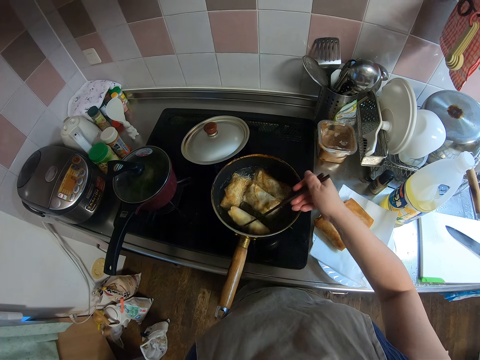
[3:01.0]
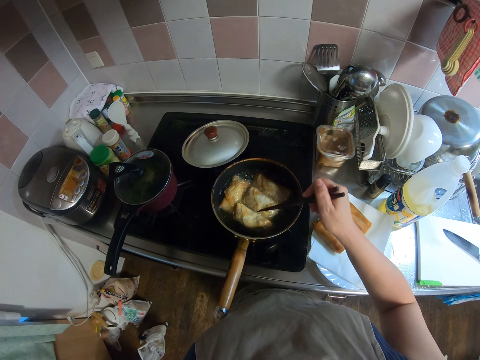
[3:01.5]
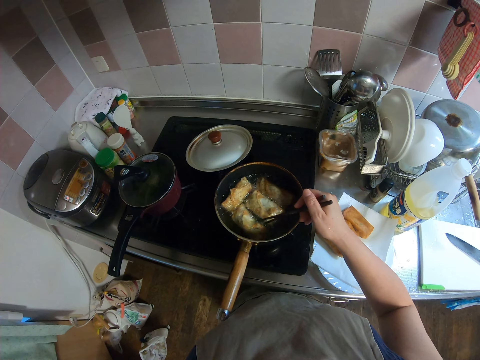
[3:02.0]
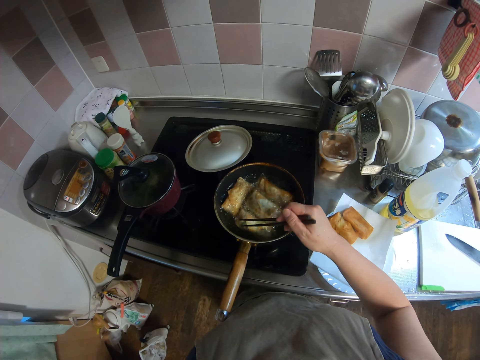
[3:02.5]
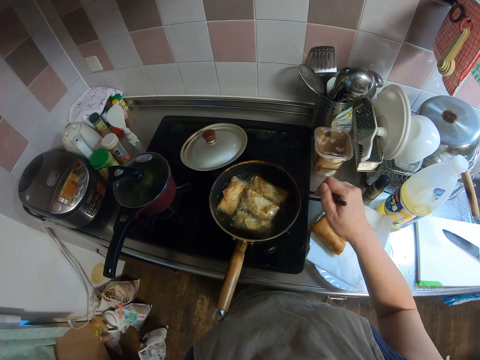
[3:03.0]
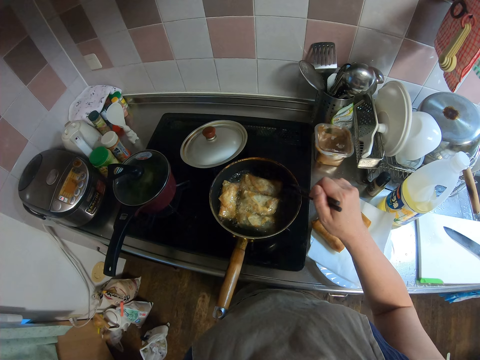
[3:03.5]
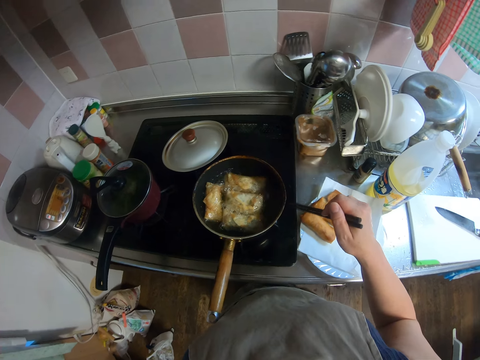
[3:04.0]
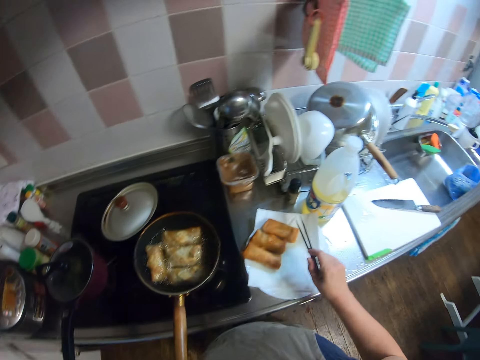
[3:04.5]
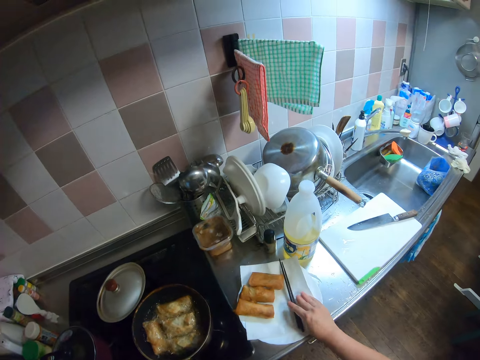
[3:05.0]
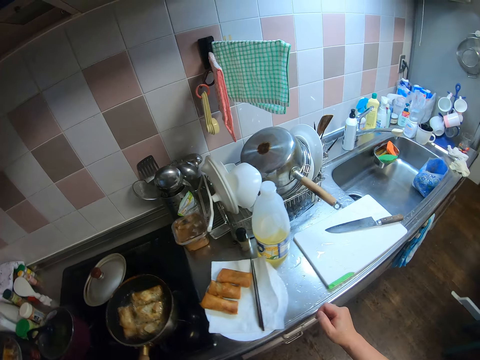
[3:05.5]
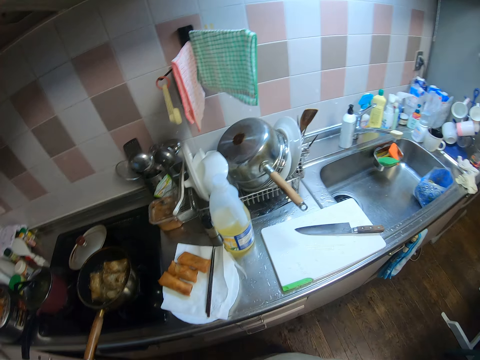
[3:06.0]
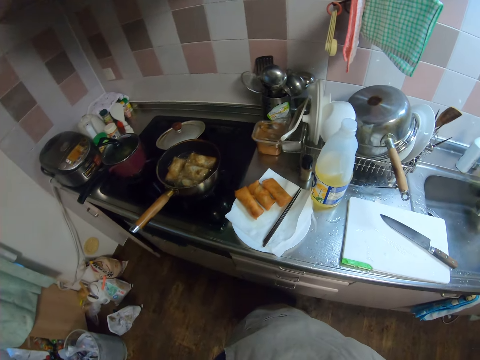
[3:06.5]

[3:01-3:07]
The camera wearer makes a sound and hits the picker on the edge of the frying pan. They put the spring rolls on the paper towel. They drop the picker on the piece of paper on the plate. They walk around.

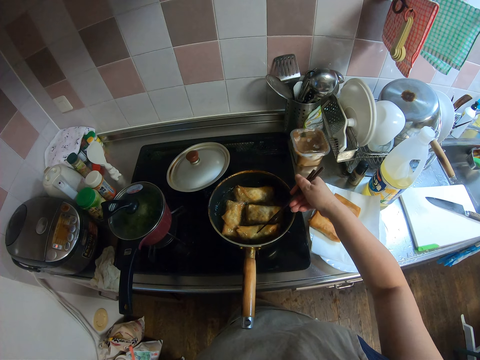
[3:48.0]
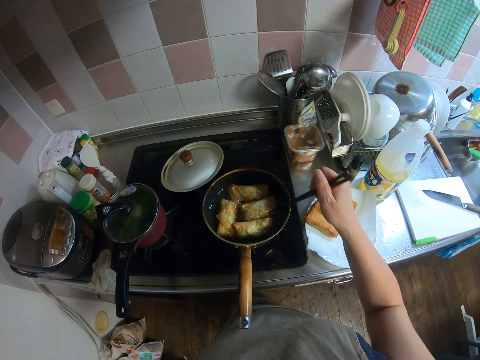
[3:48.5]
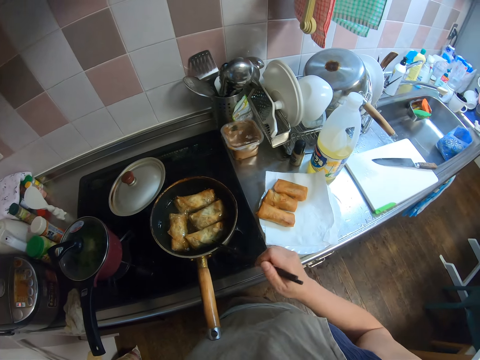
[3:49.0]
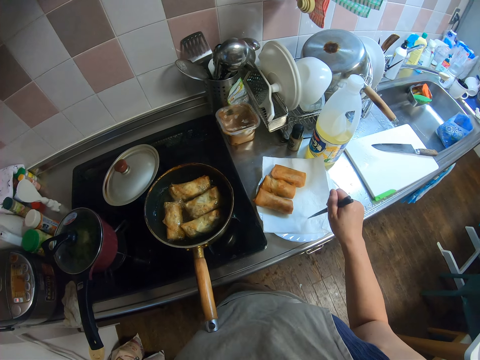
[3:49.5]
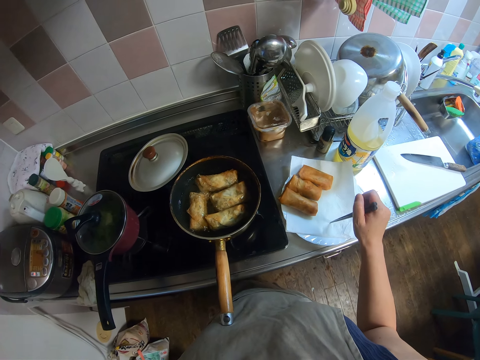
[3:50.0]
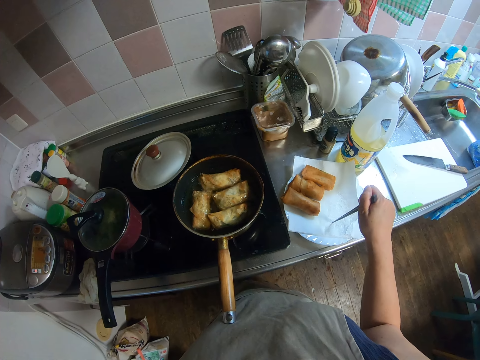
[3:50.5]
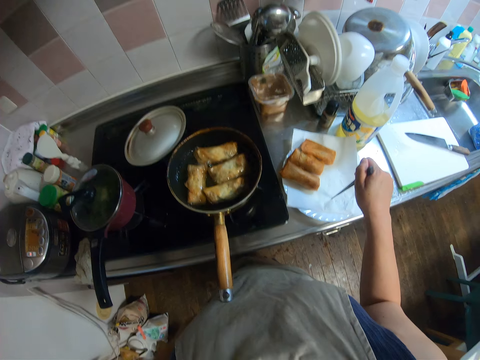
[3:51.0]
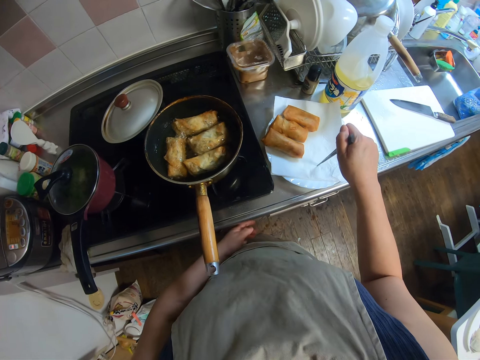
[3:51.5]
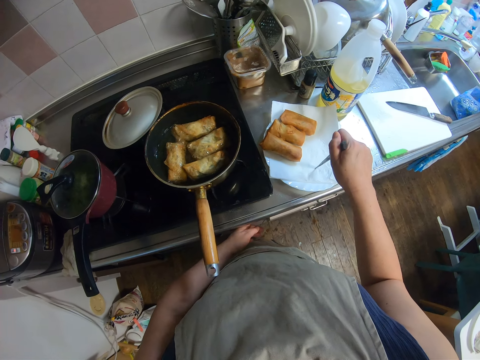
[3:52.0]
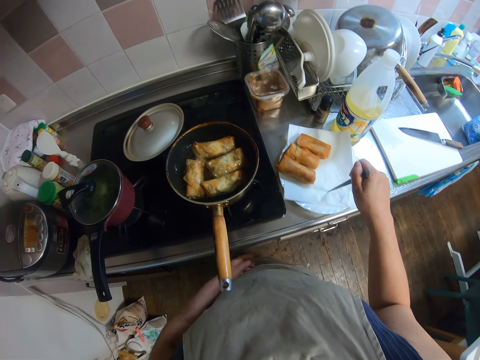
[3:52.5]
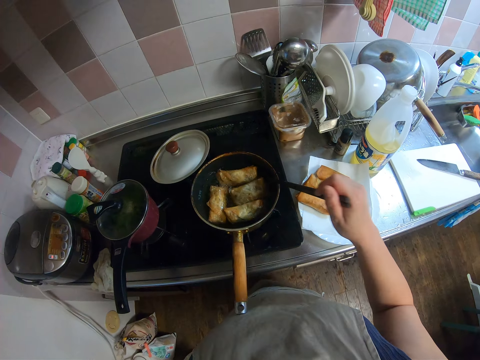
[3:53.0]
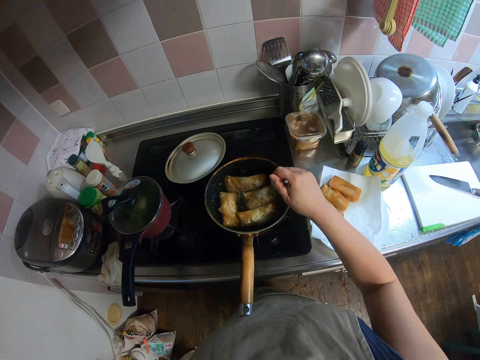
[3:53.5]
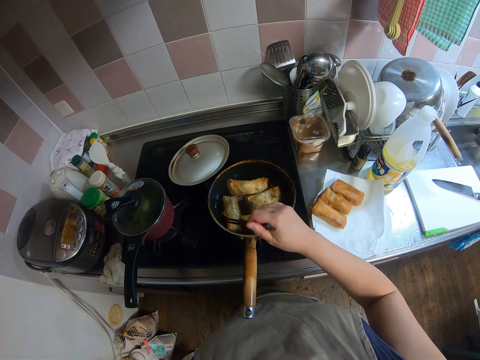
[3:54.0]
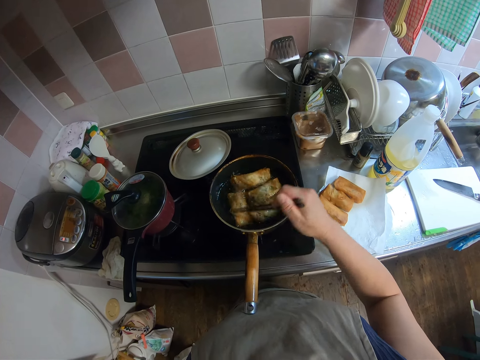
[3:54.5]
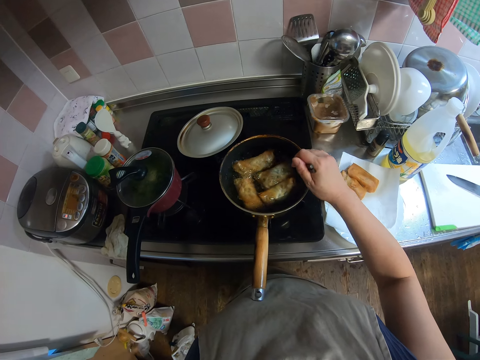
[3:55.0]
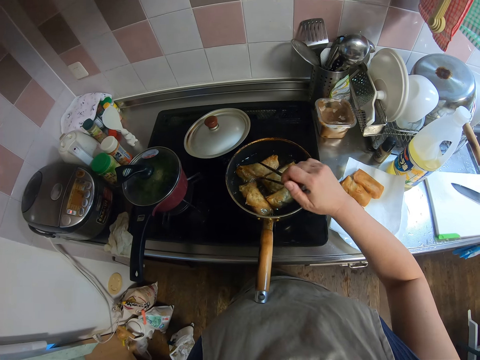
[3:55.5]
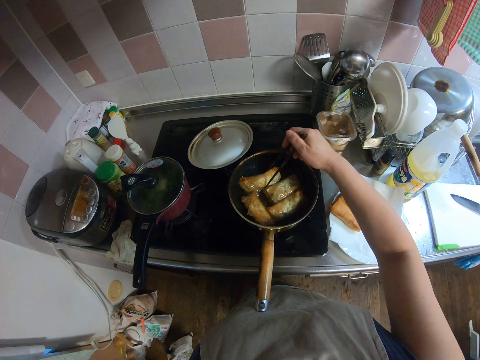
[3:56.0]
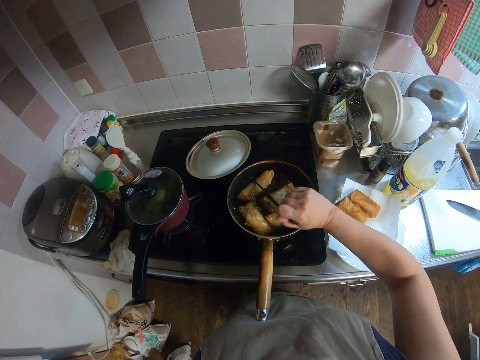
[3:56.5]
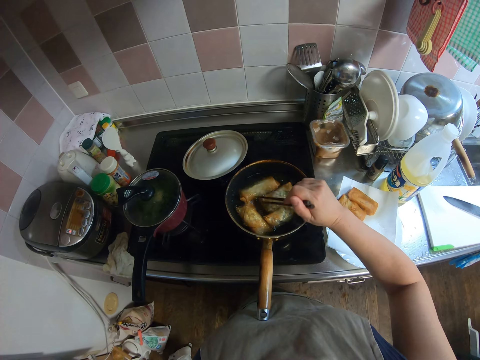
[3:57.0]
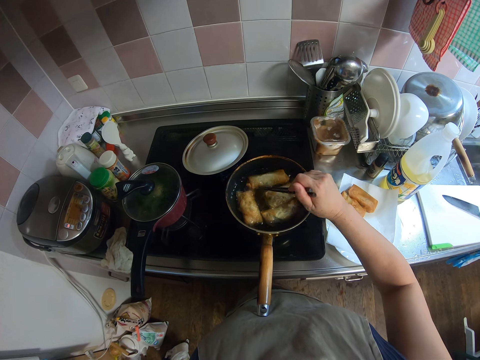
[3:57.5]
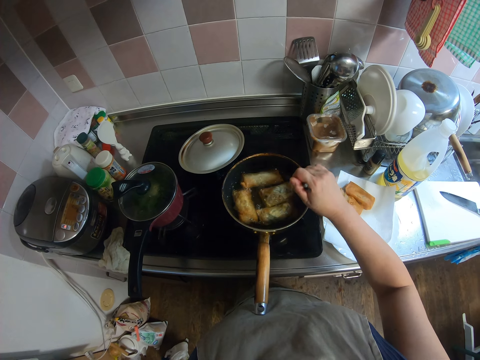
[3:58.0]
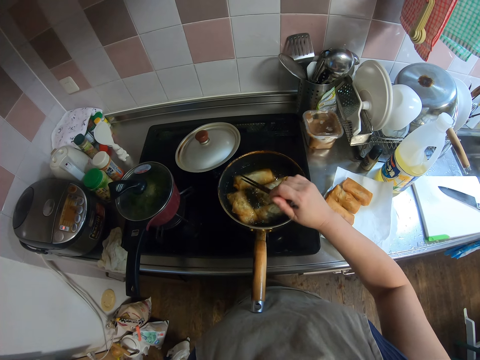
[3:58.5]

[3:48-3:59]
The camera wearer holds the picker straight on the piece of paper on the plate. She adjusts the knob of the gas stove. She removes the picker from the piece of paper on the plate. She turns the spring rolls inside the frying pan with the picker in her right hand.

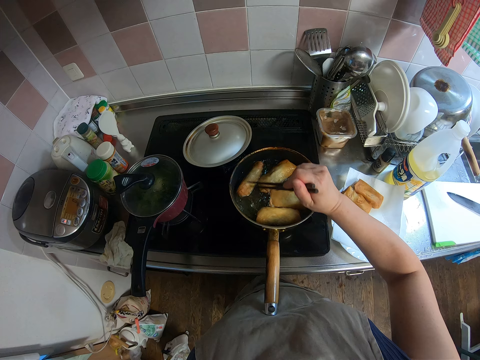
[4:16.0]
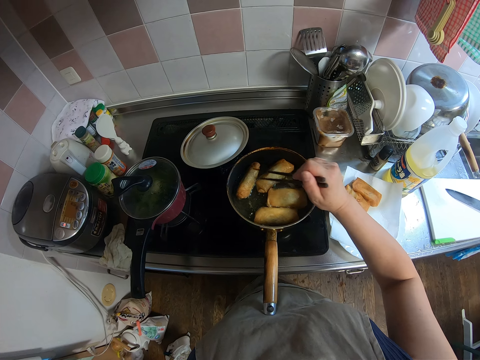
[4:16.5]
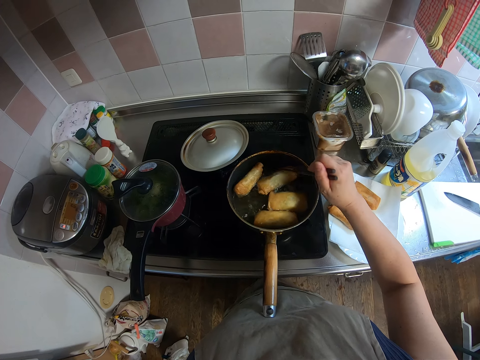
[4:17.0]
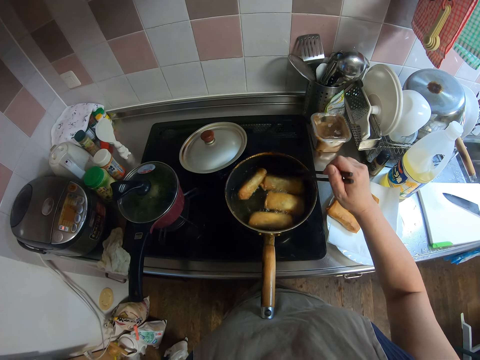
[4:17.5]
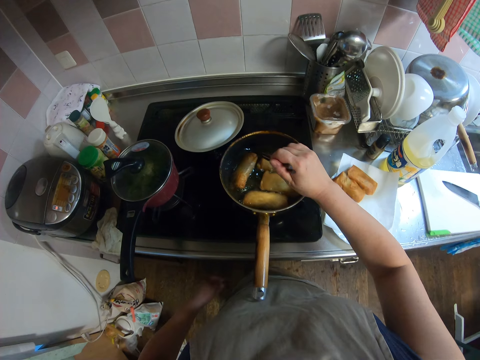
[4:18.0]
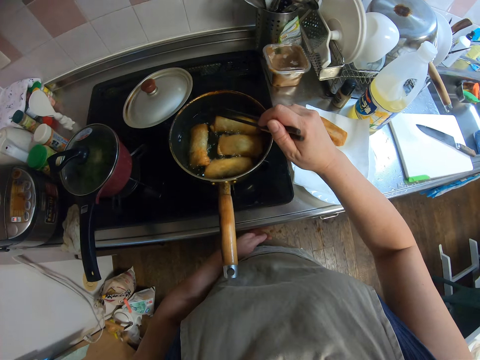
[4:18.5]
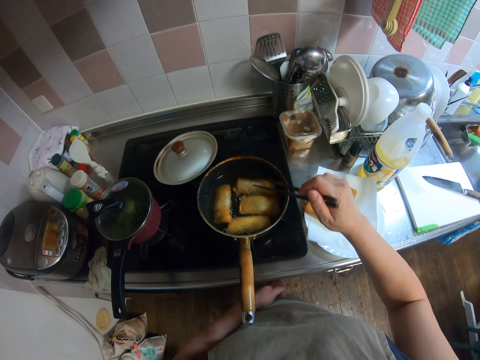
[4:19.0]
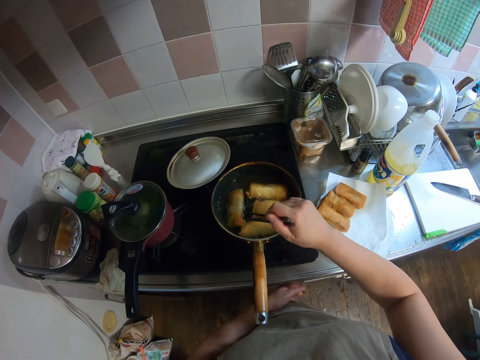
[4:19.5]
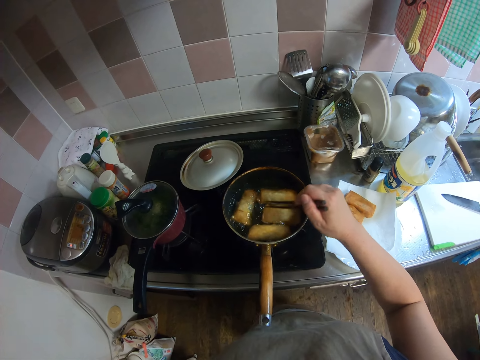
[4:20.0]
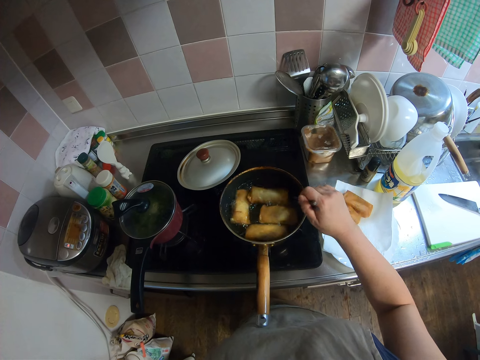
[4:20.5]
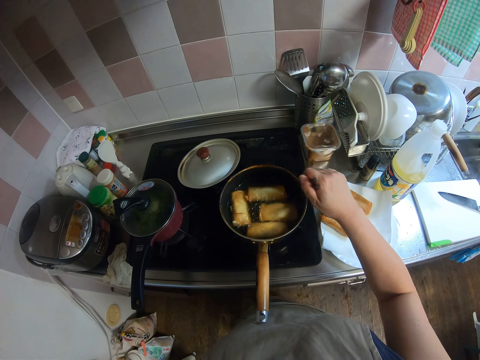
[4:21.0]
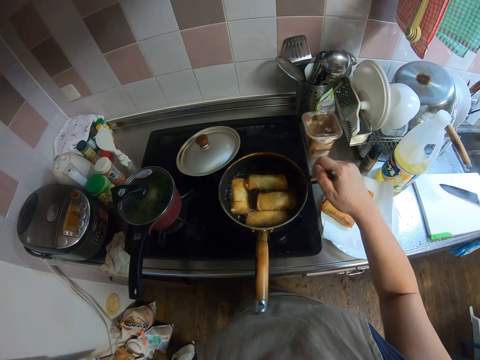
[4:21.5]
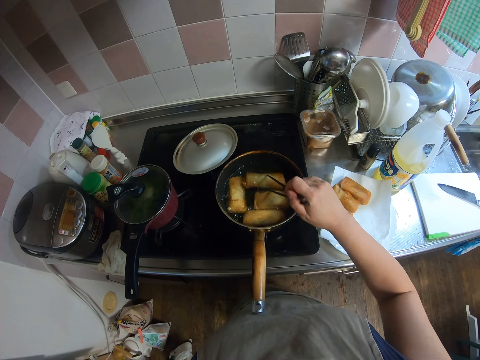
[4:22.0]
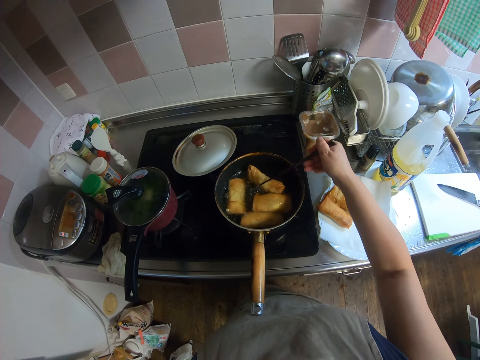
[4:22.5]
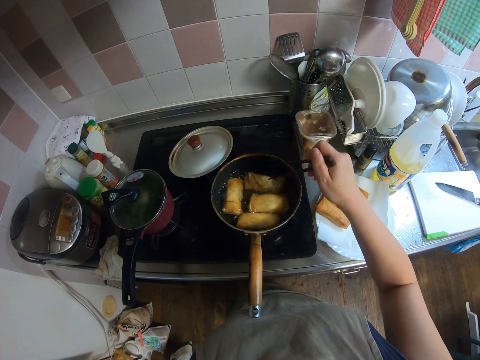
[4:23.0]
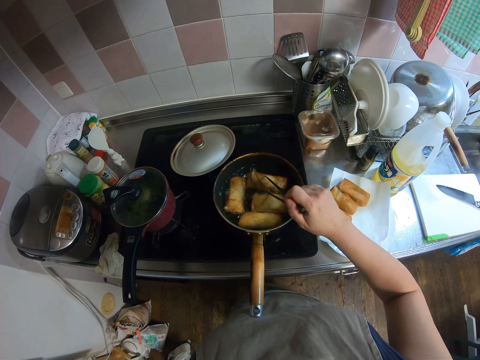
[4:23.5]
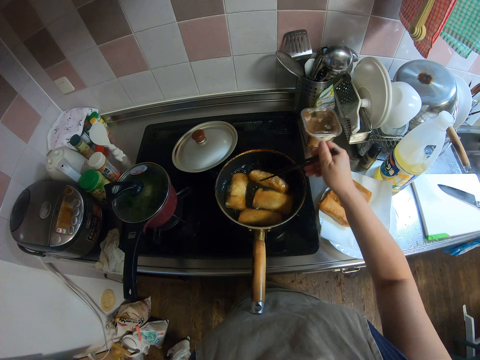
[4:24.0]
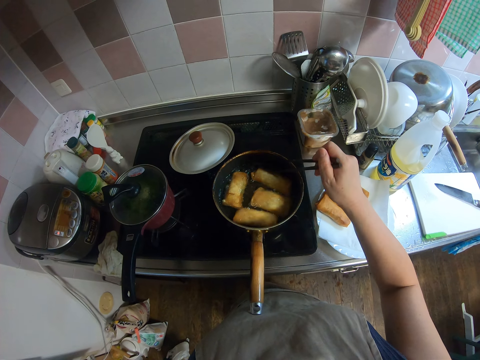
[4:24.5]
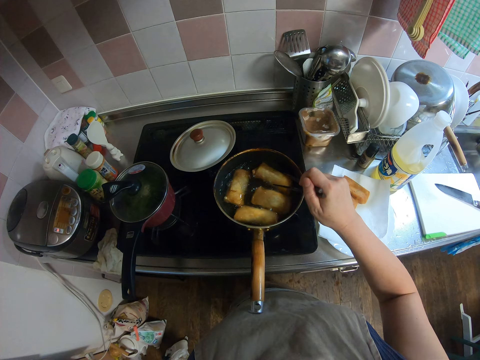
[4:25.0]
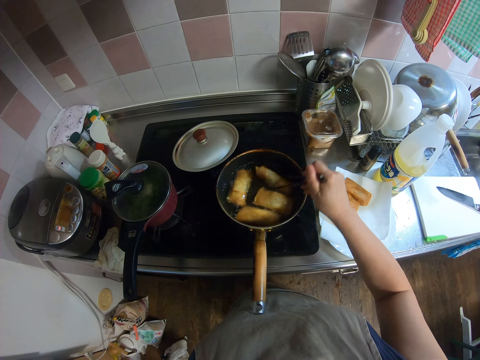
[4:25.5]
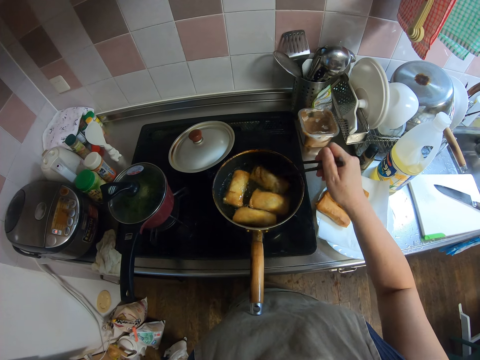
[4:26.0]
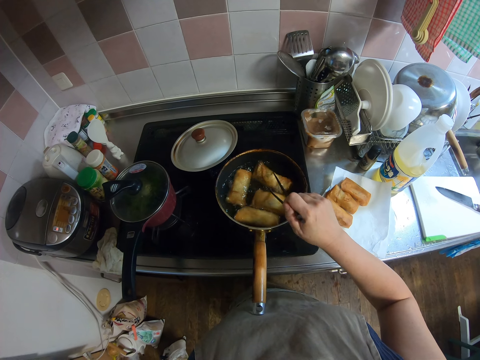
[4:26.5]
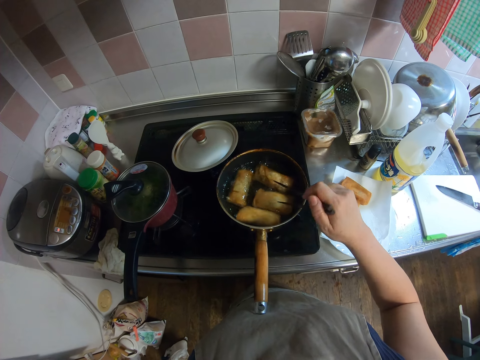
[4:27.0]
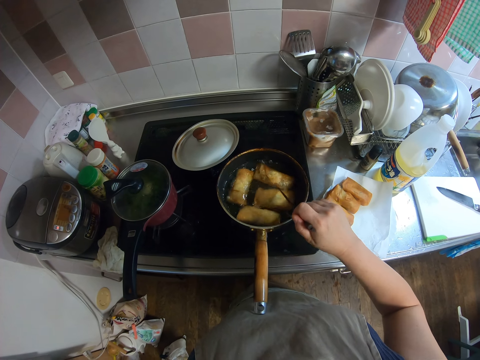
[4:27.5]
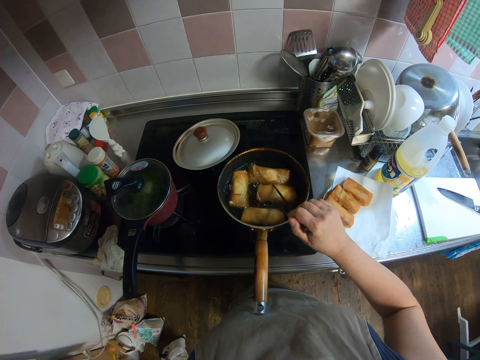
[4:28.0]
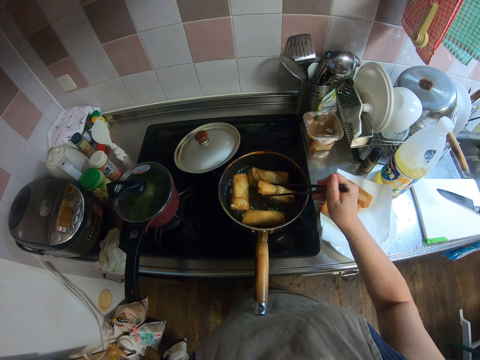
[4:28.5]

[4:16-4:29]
The camera wearer makes a sound. They touch the knob of the gas stove.
